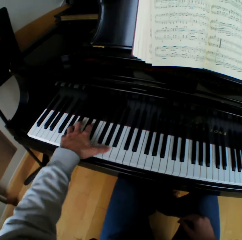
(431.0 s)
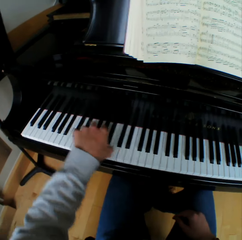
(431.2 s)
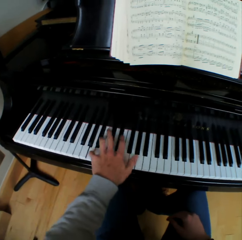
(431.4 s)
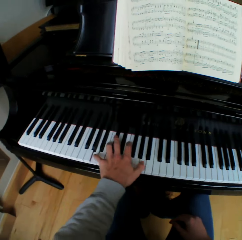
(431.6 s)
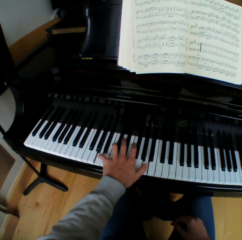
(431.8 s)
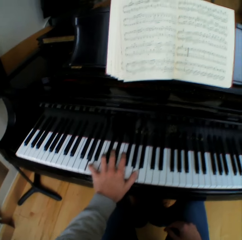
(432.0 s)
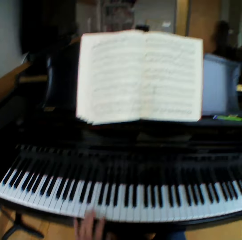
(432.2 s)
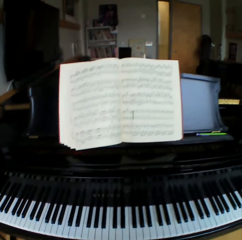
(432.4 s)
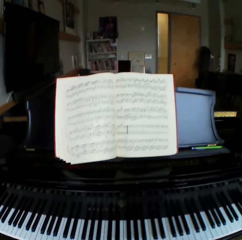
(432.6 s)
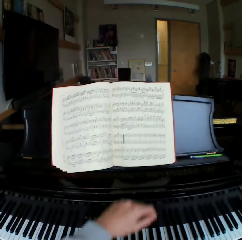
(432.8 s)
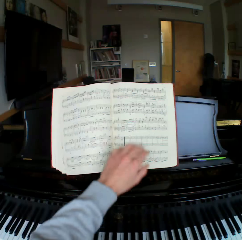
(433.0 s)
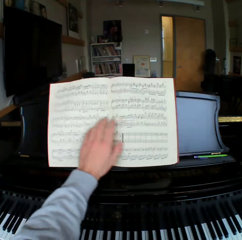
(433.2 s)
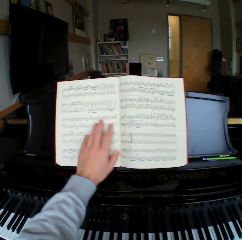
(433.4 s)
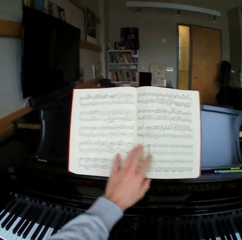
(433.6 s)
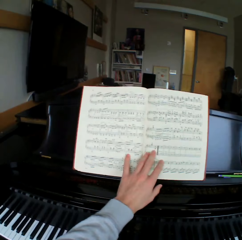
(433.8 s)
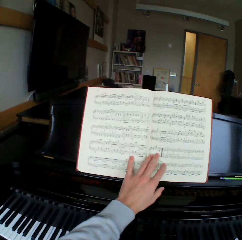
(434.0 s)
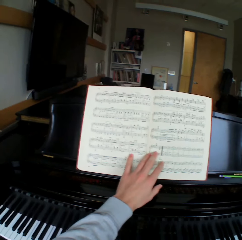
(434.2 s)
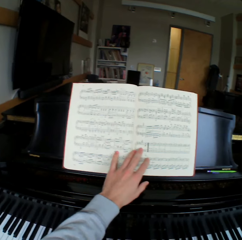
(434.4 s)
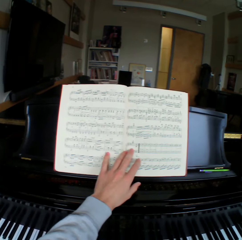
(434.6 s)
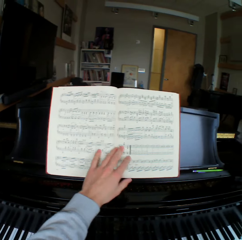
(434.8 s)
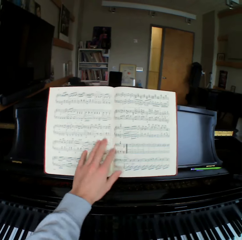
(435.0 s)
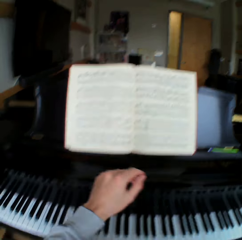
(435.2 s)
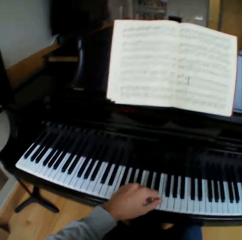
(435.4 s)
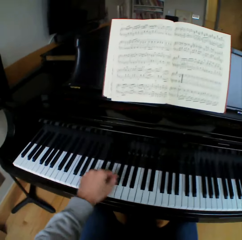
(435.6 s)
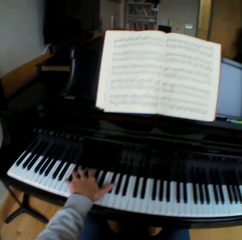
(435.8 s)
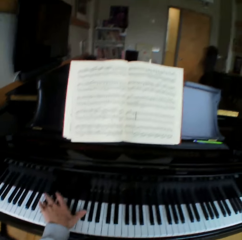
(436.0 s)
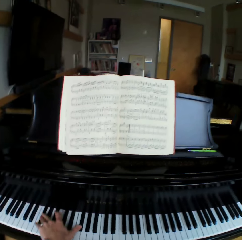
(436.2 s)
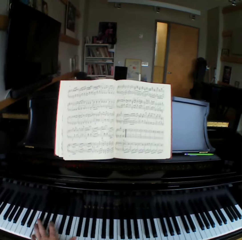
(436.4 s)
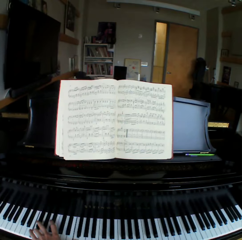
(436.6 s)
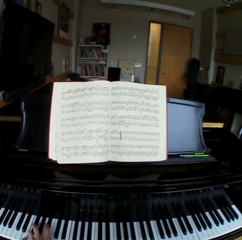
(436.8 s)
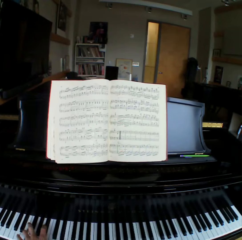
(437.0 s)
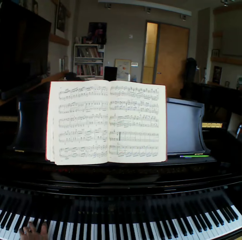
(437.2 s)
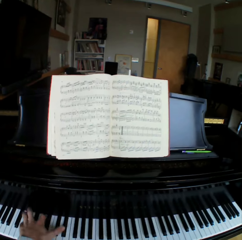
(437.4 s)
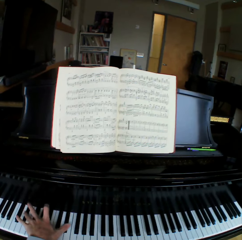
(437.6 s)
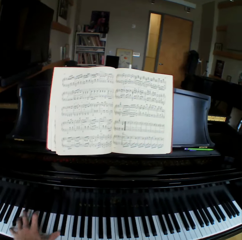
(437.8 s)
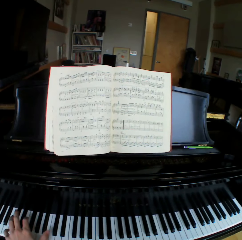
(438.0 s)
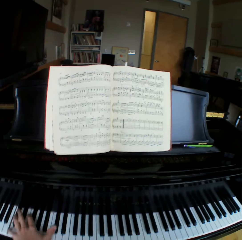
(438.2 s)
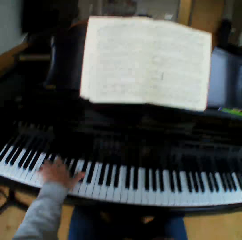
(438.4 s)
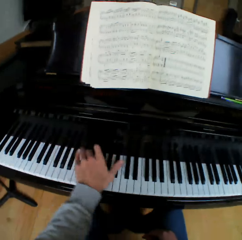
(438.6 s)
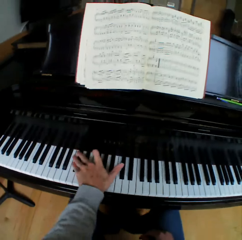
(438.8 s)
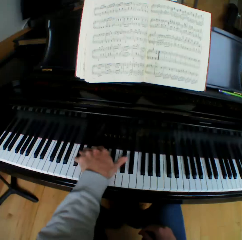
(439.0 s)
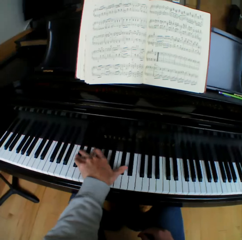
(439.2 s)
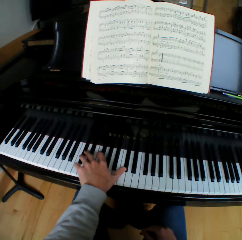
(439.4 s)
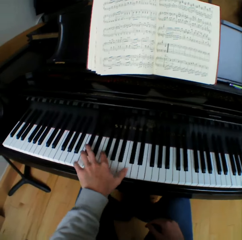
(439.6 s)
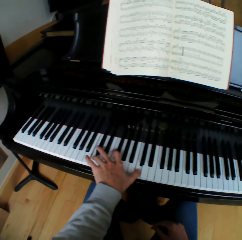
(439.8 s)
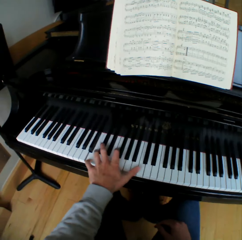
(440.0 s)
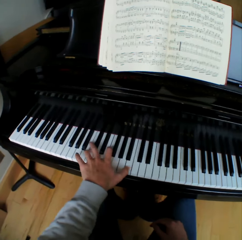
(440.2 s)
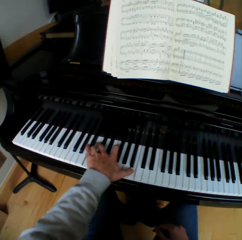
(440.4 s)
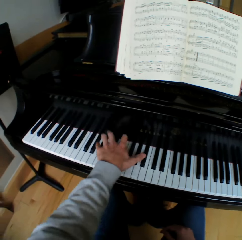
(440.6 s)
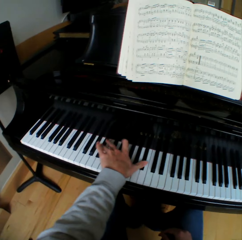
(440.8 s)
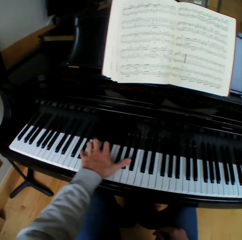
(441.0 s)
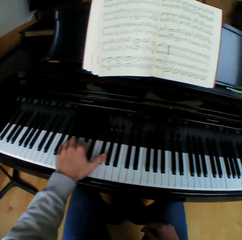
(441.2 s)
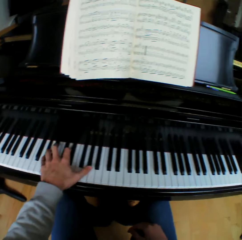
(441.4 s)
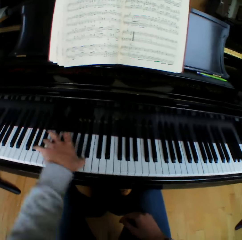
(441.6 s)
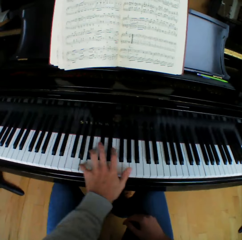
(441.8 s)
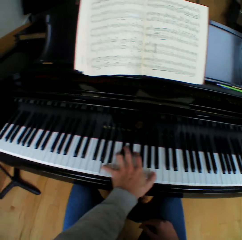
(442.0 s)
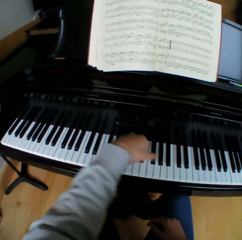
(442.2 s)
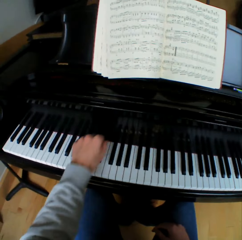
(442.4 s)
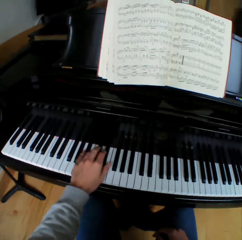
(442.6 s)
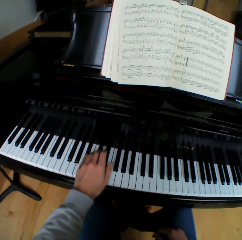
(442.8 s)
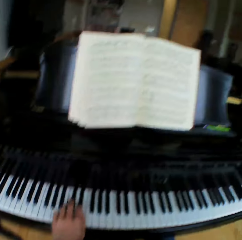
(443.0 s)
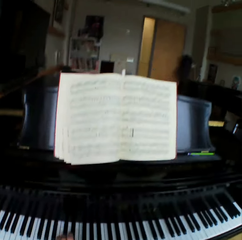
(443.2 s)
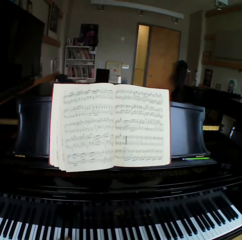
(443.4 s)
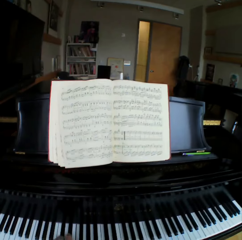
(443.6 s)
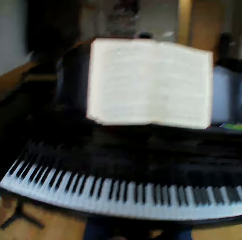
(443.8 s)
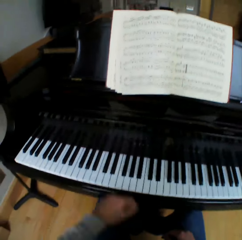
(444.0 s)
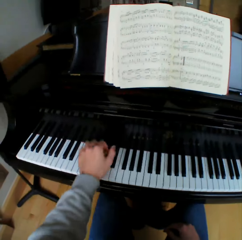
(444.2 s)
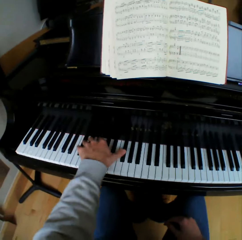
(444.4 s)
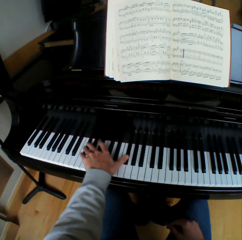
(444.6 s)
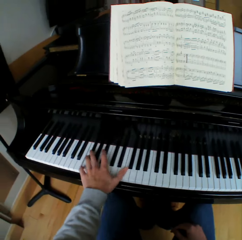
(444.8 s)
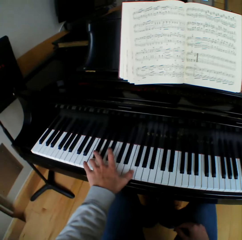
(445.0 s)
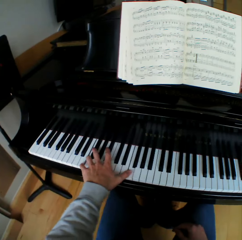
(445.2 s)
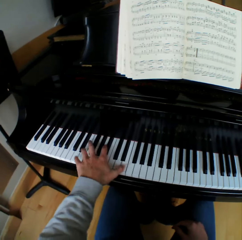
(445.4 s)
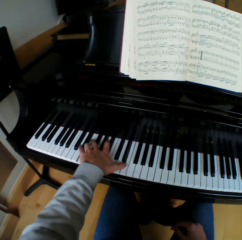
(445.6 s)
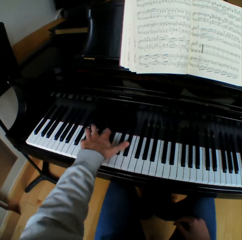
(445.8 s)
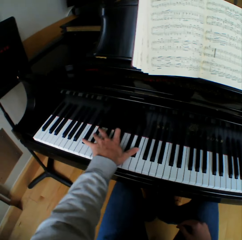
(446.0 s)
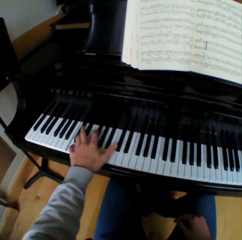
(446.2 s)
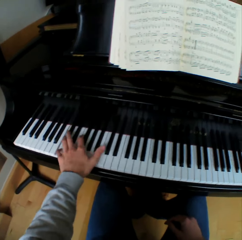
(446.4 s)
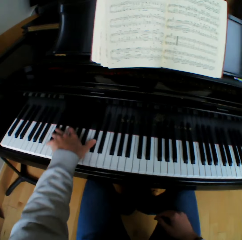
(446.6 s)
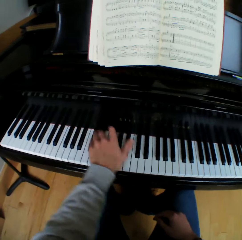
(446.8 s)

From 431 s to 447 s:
The camera wearer stops playing the piano with his left hand. He touches the hymn book. He slides his left hand on the music note book. He plays the piano with his left hand.

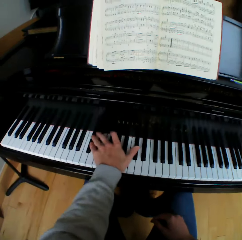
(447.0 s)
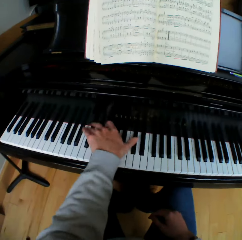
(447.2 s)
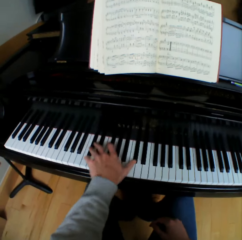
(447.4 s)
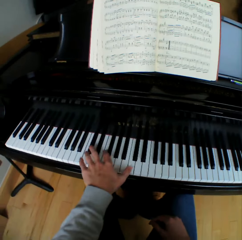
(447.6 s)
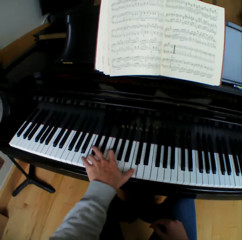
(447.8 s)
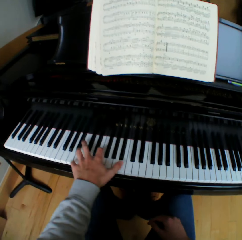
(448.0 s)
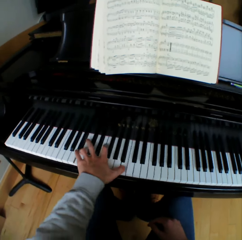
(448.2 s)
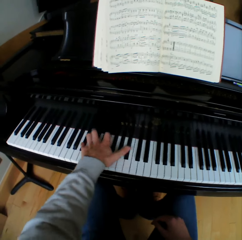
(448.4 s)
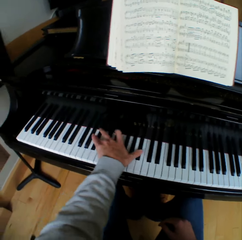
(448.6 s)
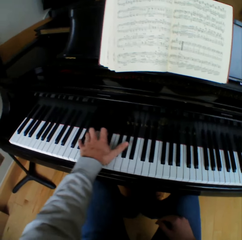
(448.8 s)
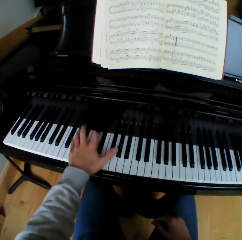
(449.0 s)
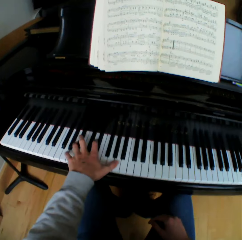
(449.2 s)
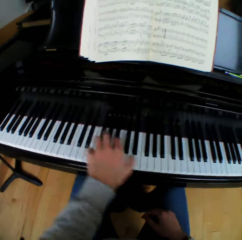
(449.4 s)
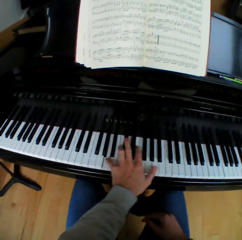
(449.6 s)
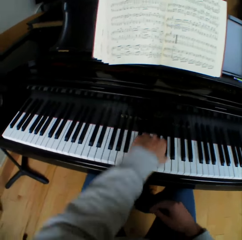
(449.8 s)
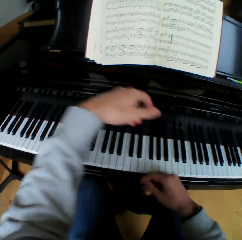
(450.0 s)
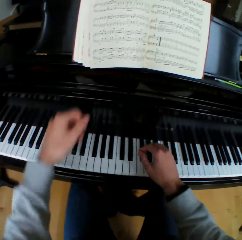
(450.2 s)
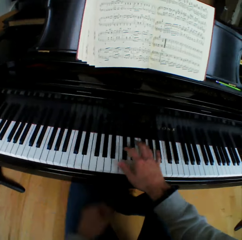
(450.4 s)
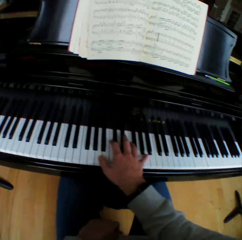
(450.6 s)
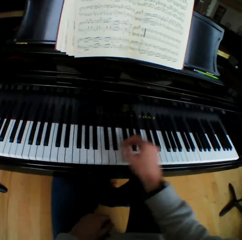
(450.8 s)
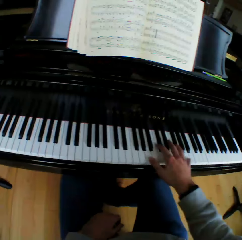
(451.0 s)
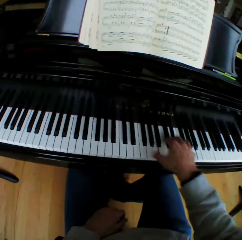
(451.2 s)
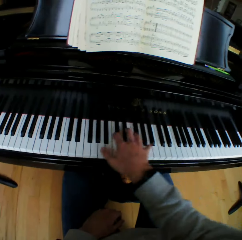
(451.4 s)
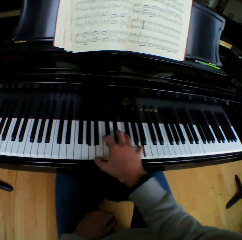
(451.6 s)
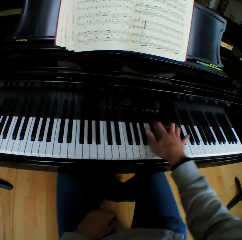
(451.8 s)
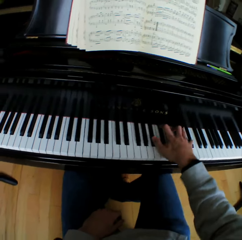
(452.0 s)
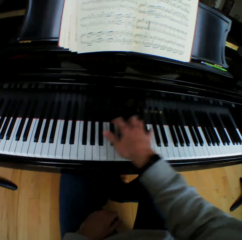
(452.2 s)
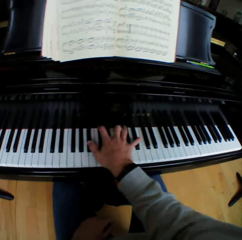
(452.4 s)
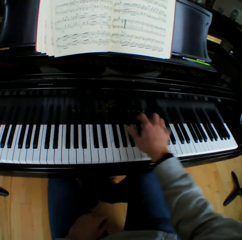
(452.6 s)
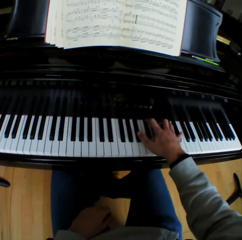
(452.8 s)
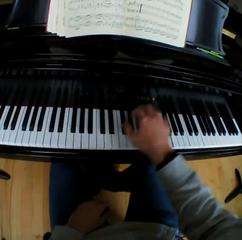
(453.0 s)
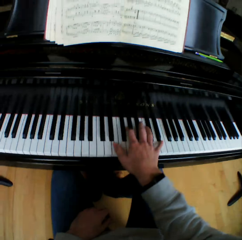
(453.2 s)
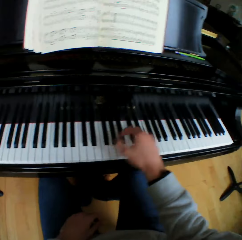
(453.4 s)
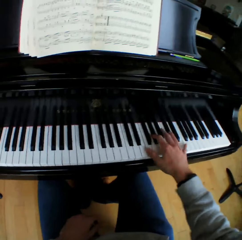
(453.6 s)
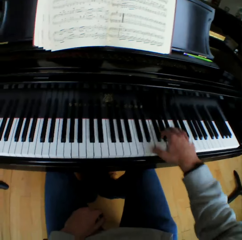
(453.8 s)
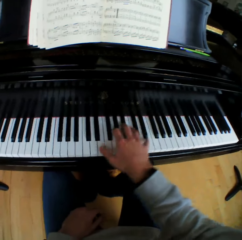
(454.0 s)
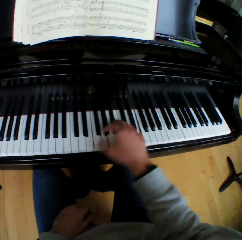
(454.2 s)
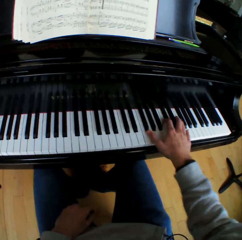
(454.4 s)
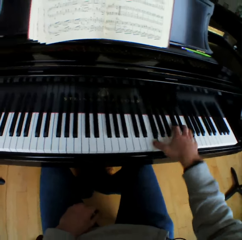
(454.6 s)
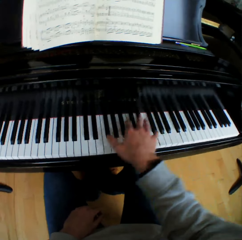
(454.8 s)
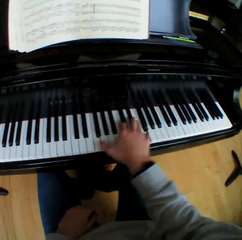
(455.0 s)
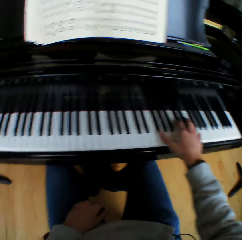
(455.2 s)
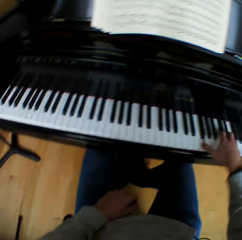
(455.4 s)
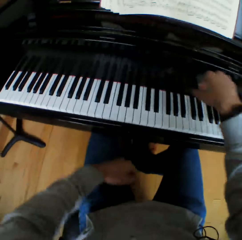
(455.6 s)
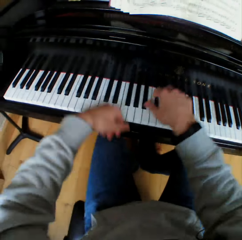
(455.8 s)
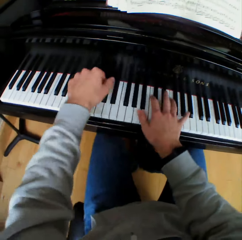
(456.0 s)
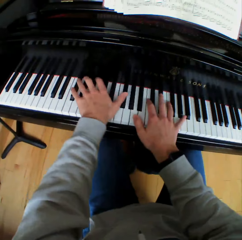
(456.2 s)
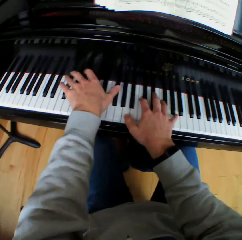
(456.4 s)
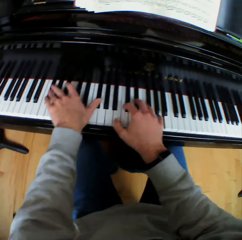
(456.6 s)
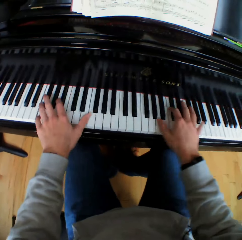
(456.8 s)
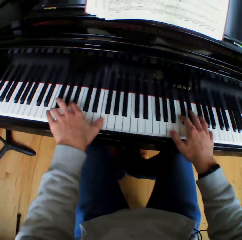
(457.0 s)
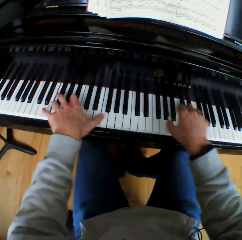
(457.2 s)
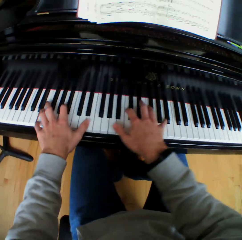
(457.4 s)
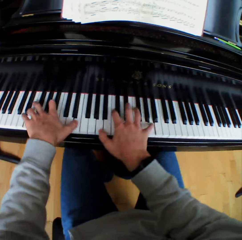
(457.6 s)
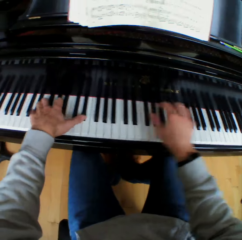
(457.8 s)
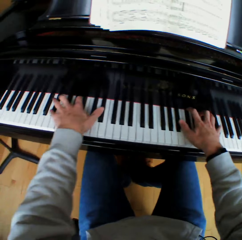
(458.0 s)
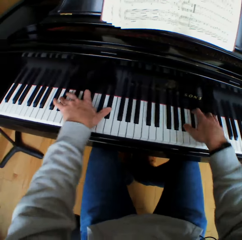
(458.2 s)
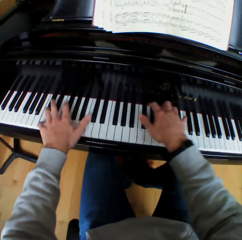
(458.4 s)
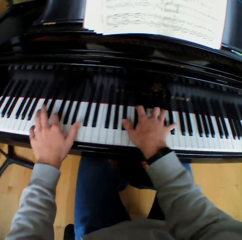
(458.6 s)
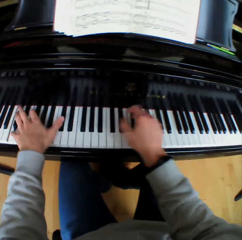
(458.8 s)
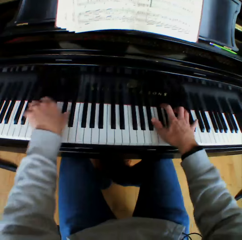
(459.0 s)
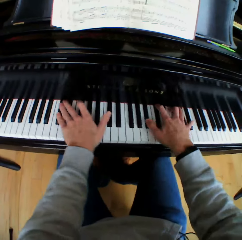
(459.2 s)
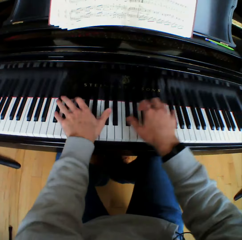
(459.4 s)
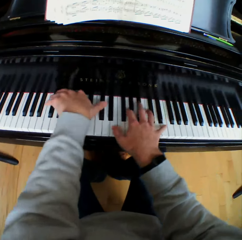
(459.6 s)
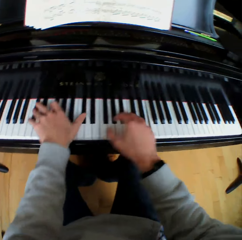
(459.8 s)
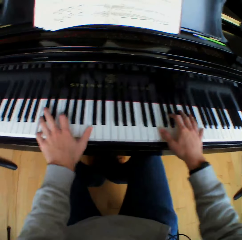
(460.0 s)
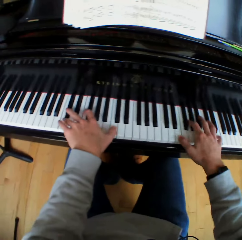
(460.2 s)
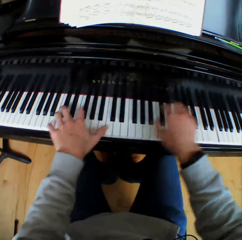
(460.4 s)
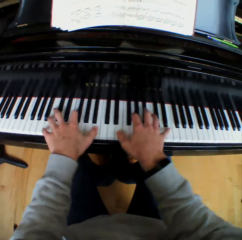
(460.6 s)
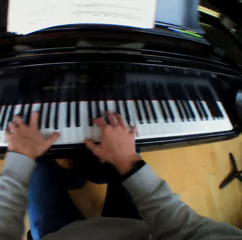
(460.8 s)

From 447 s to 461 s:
The camera wearer stops playing the piano with his left hand. He moves his right hand to the piano keys and rests his left hand on his lap. He plays the piano with his right hand. He moves his left hand to the piano and plays the piano with both hands.
